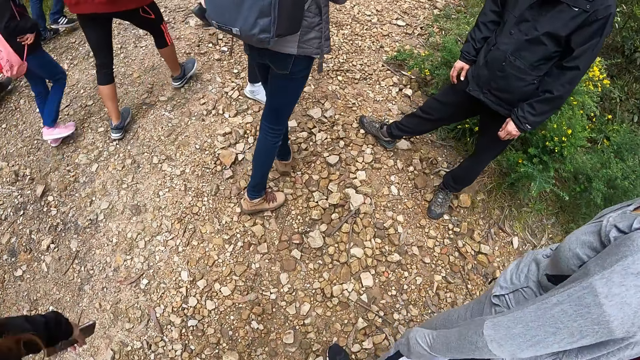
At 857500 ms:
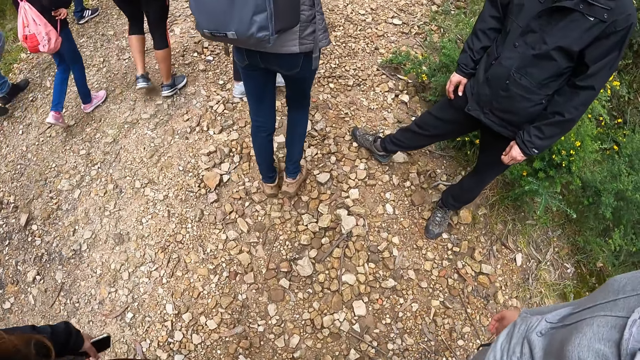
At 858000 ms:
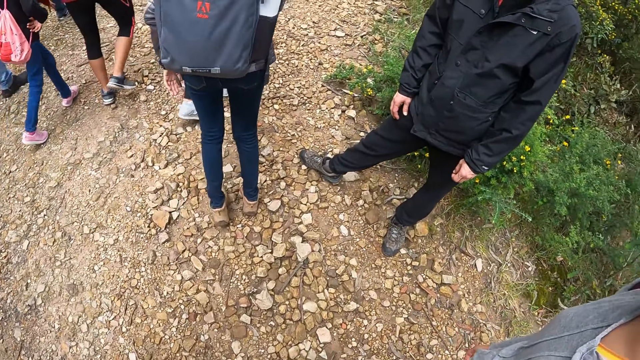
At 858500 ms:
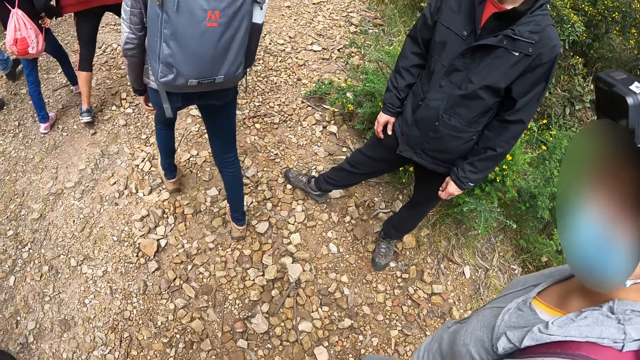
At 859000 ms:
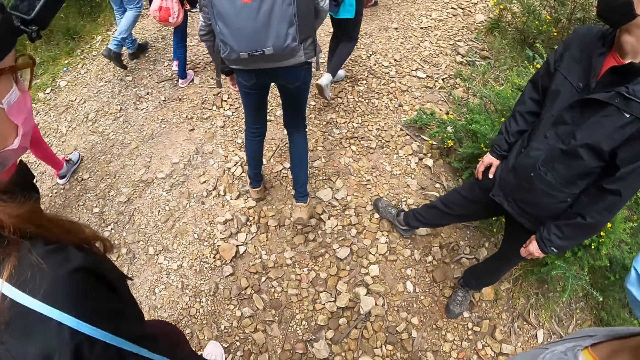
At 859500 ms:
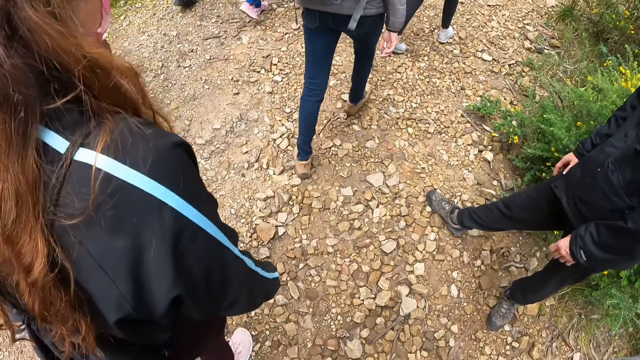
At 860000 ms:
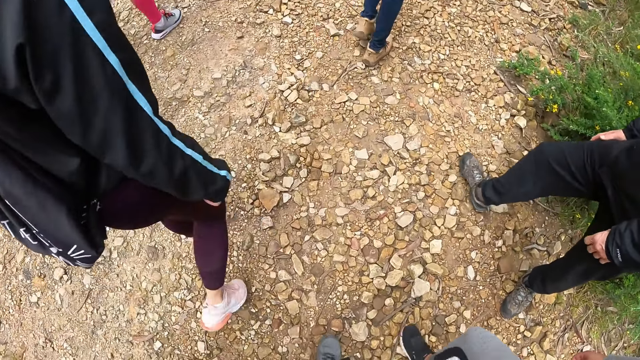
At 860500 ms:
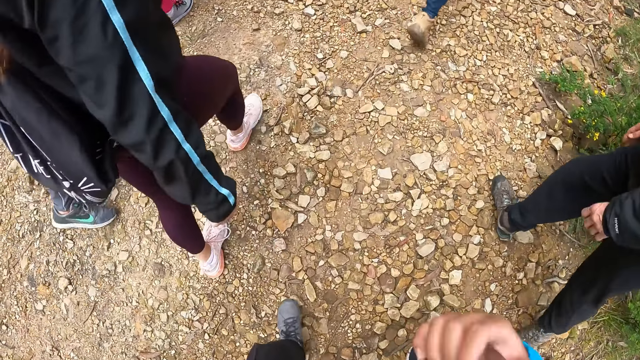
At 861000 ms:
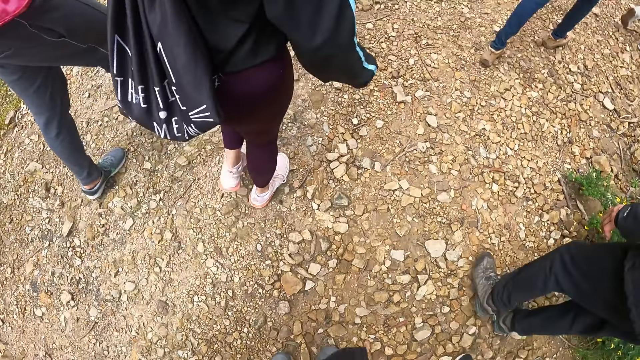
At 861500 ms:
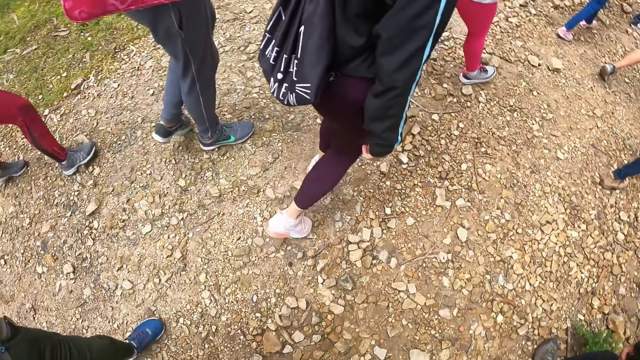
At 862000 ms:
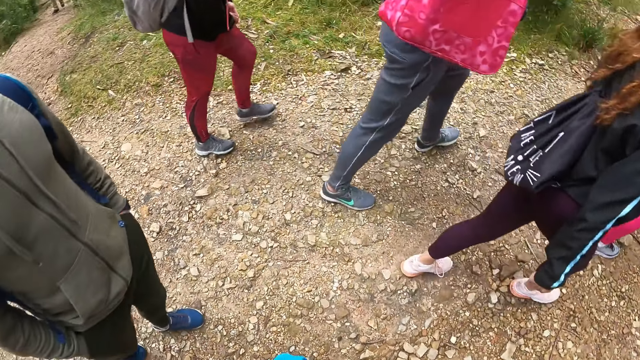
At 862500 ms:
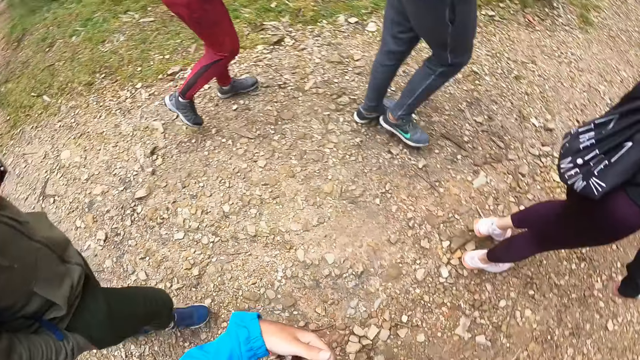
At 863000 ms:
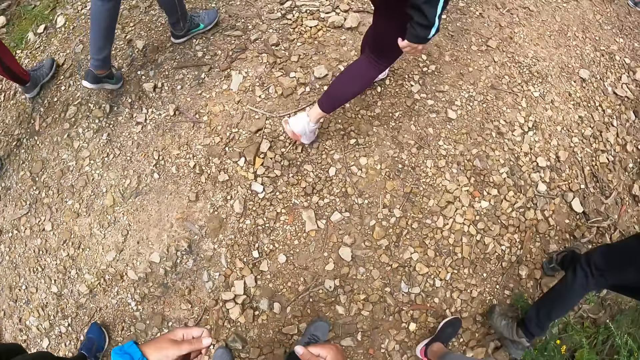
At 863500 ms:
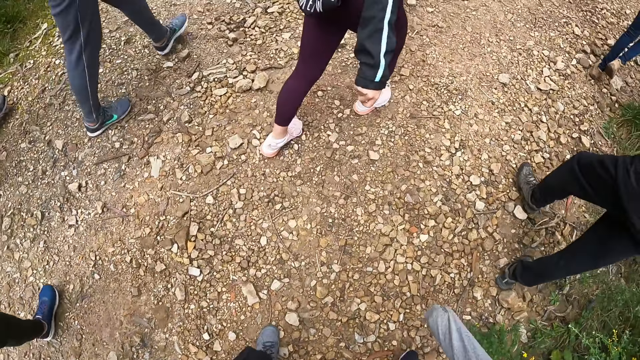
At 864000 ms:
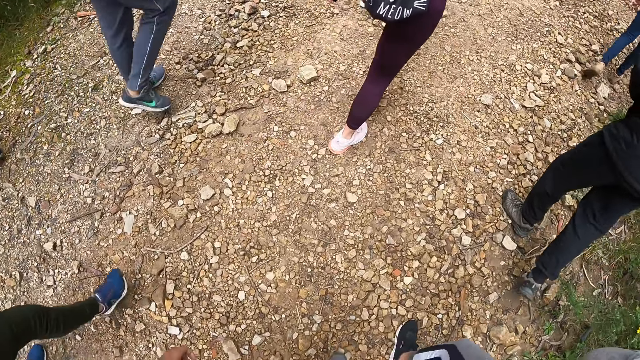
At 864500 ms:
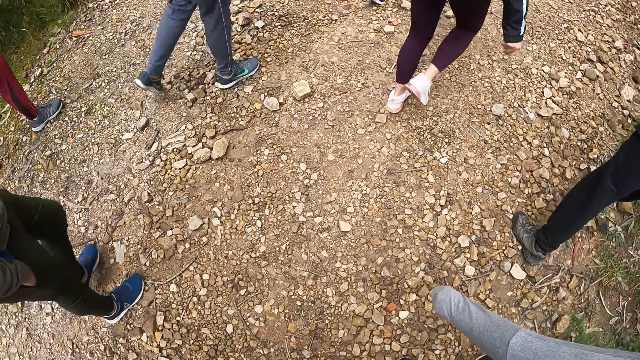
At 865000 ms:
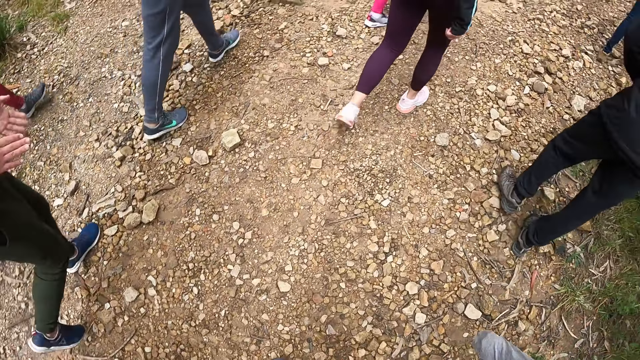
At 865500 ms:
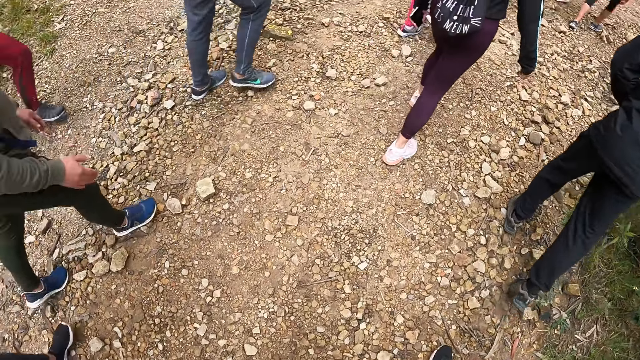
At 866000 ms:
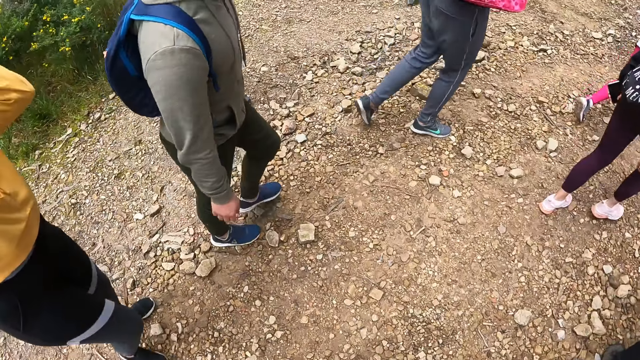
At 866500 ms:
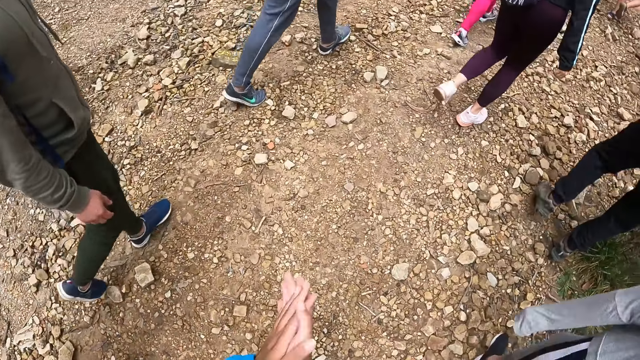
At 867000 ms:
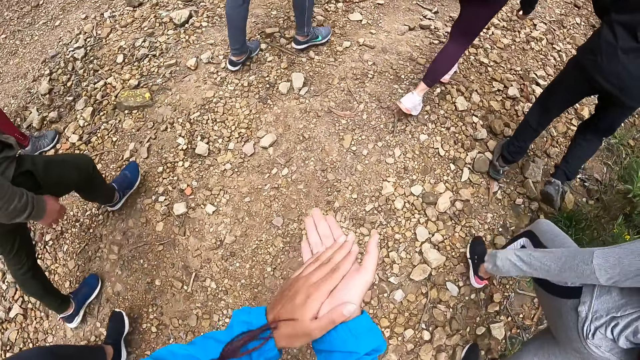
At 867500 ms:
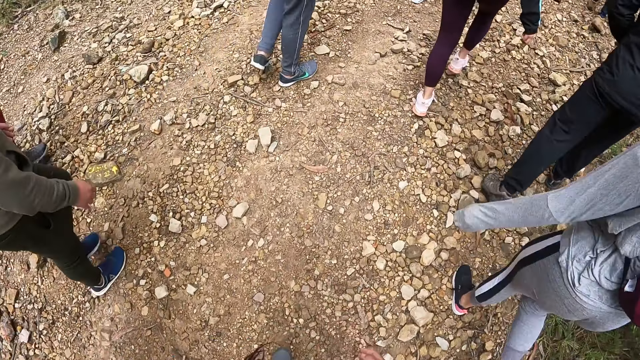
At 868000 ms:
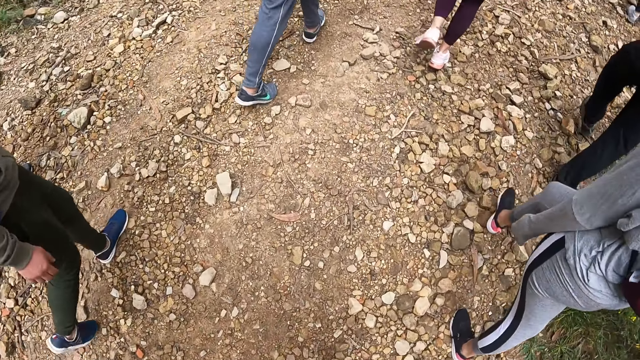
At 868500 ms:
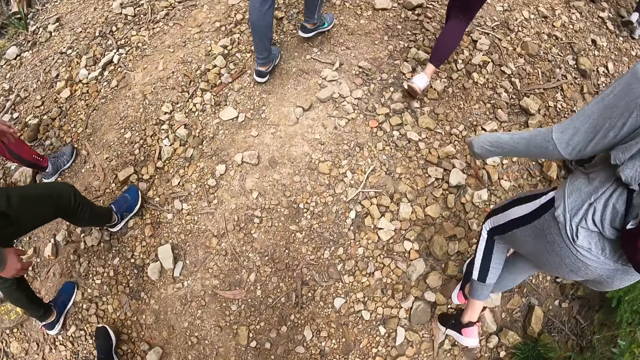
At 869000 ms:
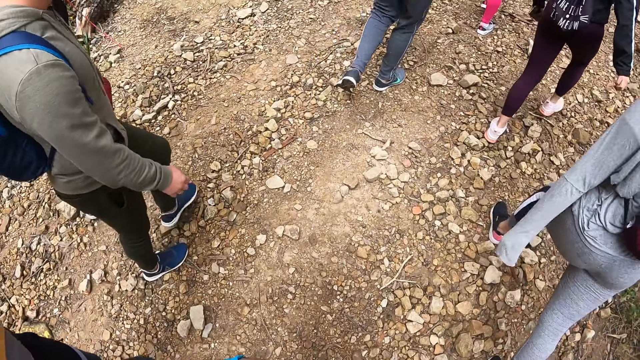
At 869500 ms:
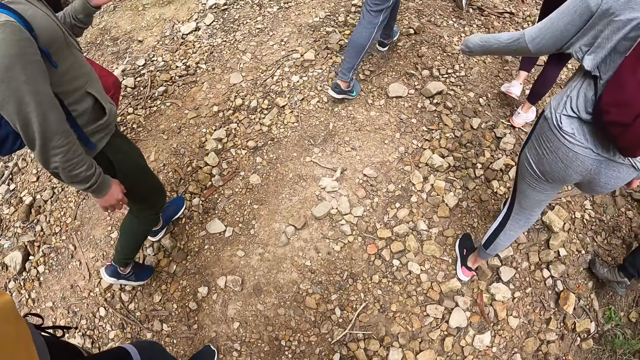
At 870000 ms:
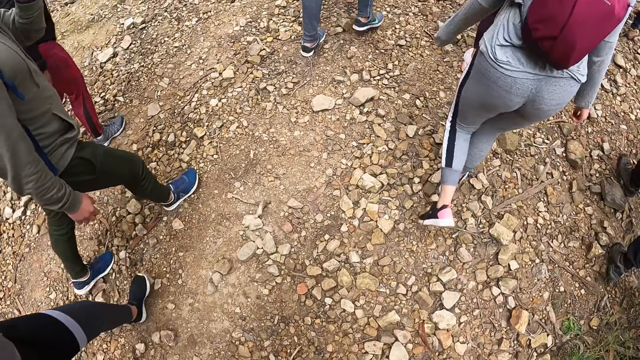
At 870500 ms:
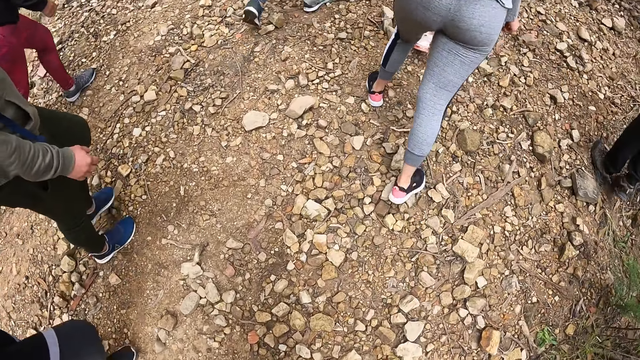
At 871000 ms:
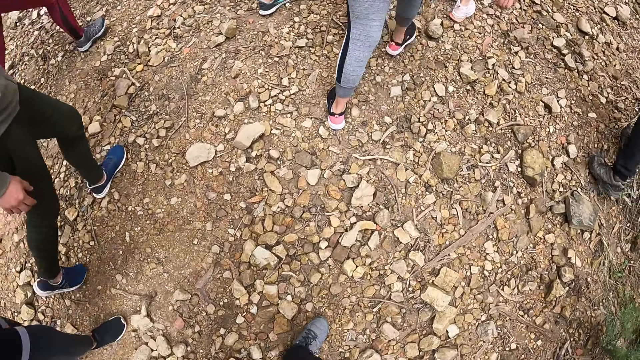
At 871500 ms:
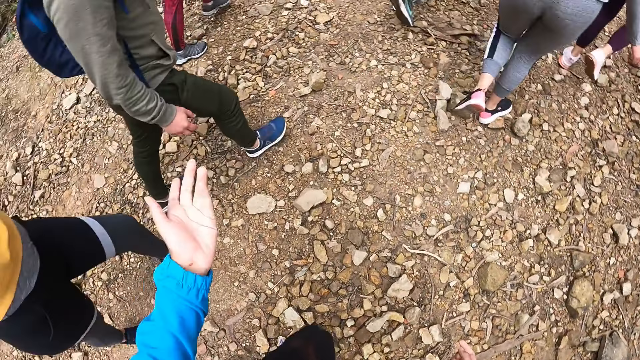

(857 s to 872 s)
The camera wearer dialogues with the woman. He walks up the hill. He claps his hands together. He walks up the hill.

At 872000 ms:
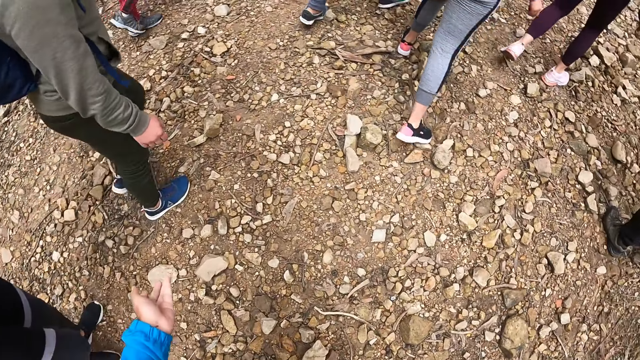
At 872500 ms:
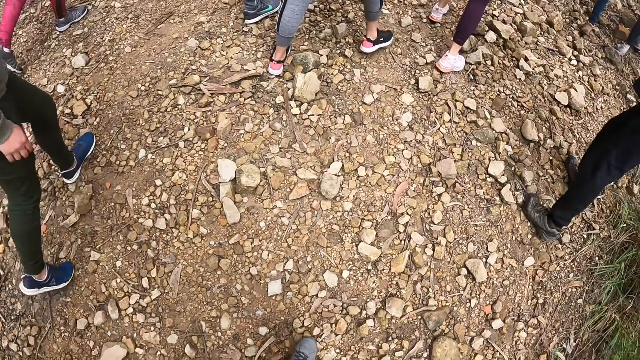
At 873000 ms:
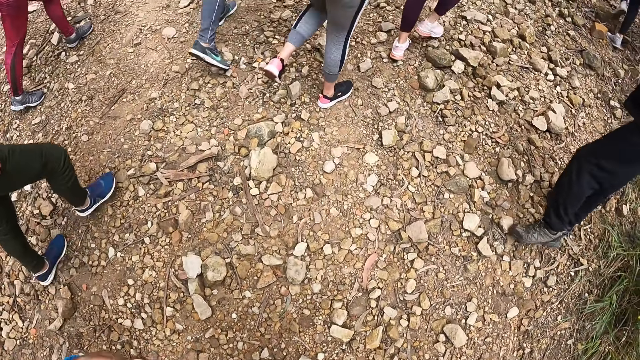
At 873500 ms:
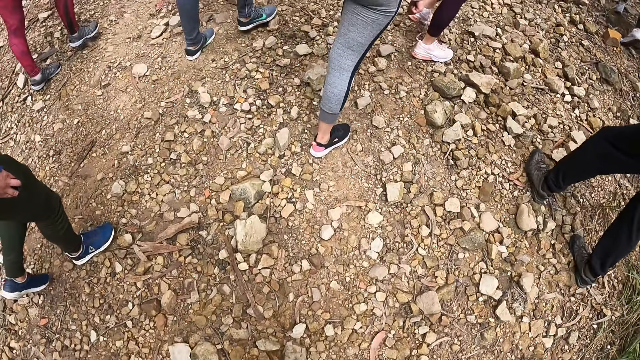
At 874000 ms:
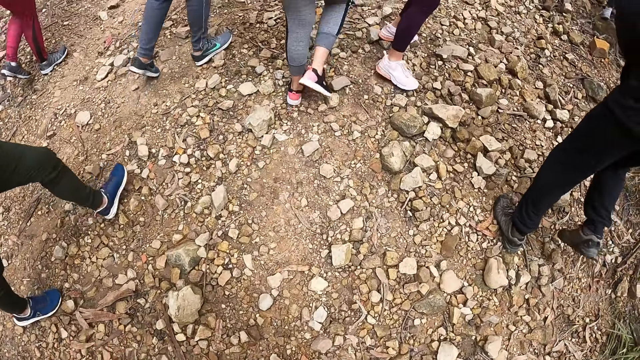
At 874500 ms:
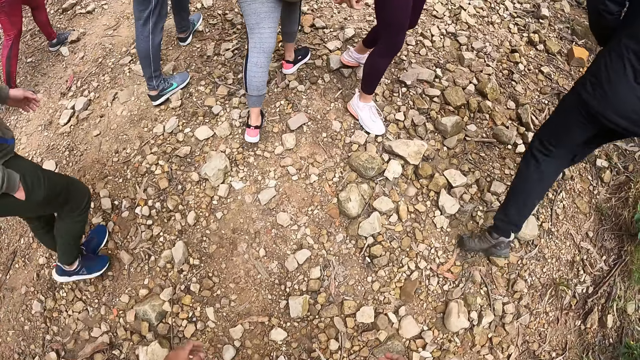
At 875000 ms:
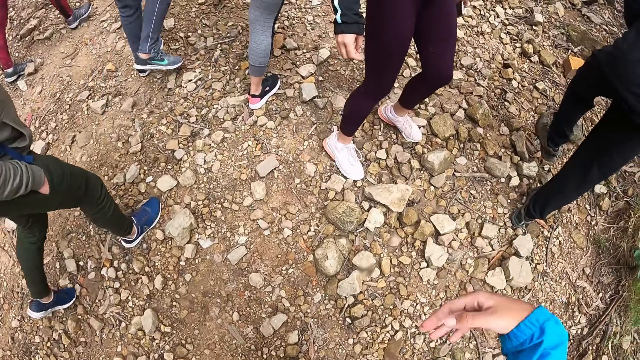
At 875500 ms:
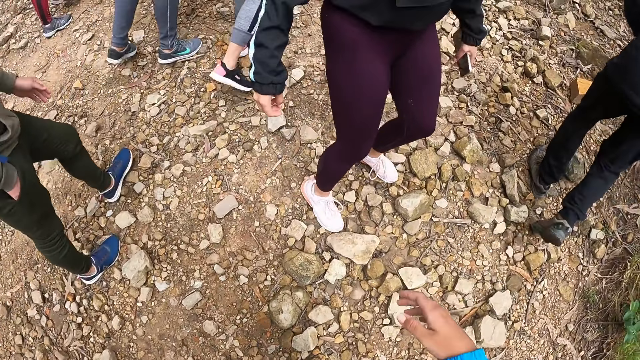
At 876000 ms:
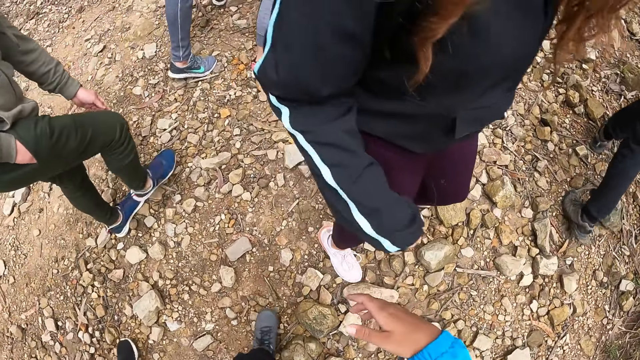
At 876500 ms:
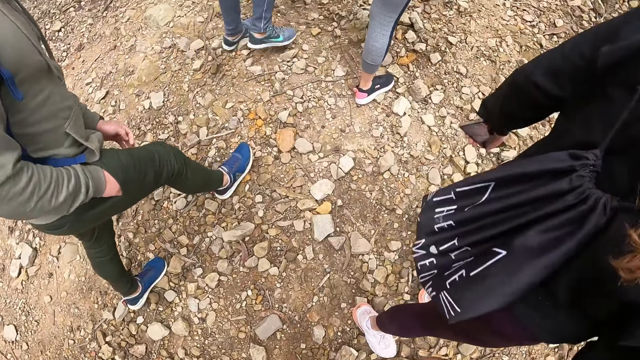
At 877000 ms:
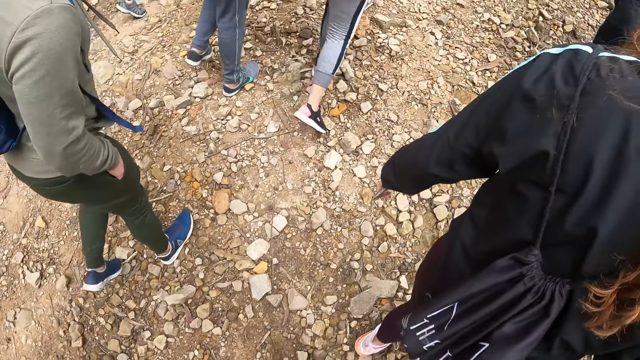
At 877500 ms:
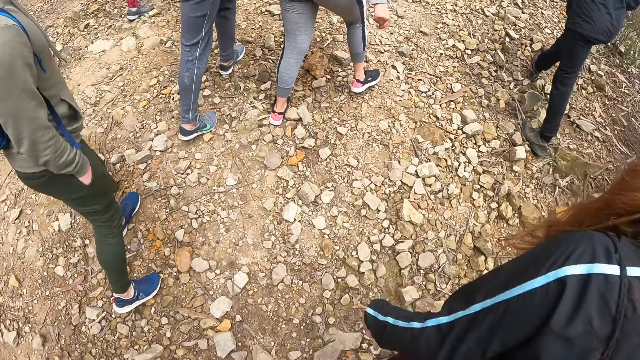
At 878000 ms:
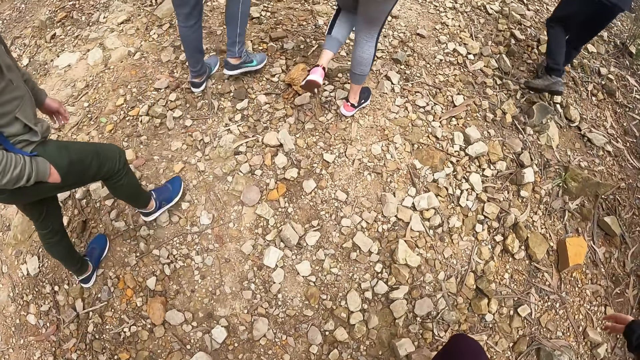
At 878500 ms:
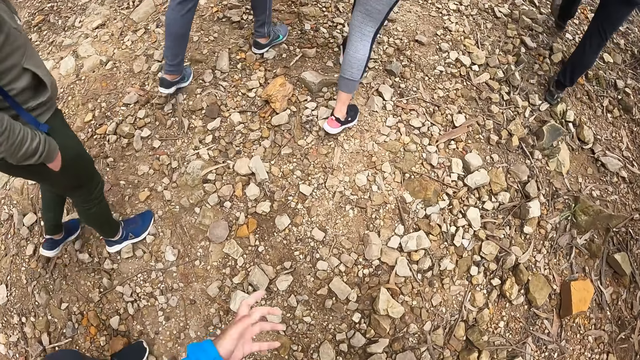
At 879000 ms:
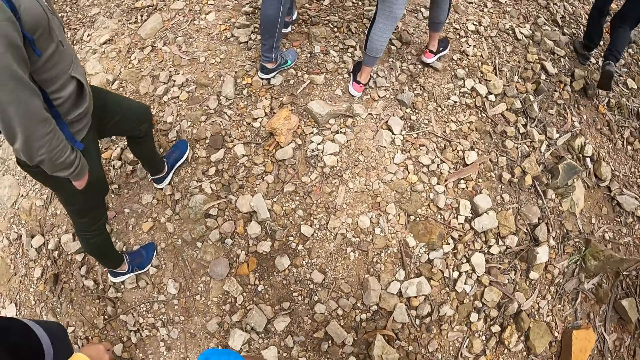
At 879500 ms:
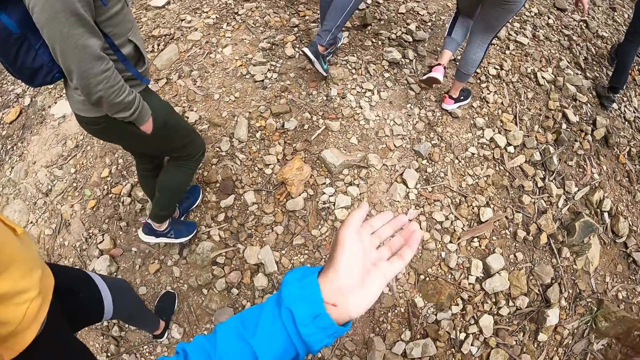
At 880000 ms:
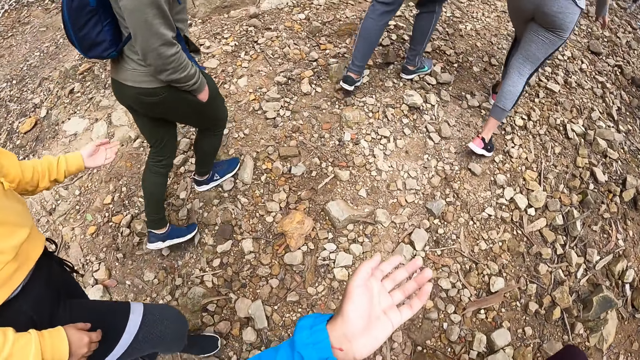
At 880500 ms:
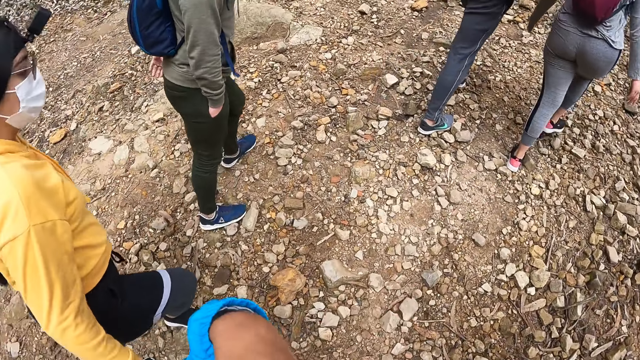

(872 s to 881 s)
The camera wearer talks through gestures. They interact with the woman. They walk along the path. The woman walks along the path. A man walks along the path.
